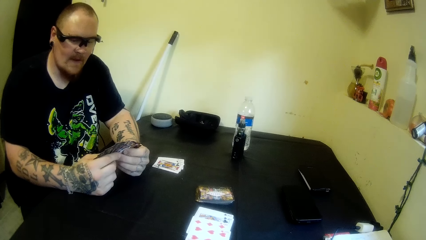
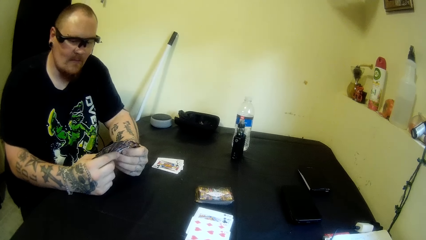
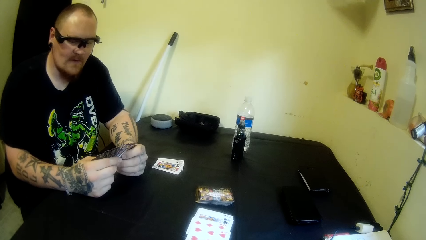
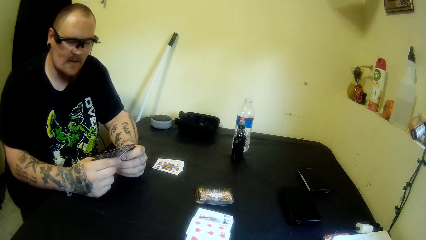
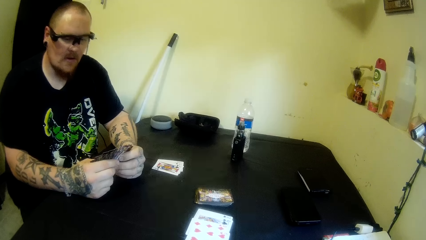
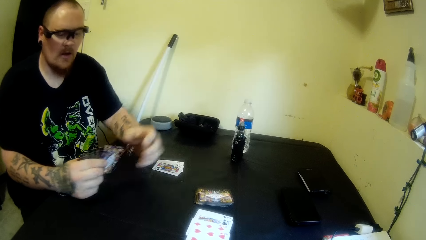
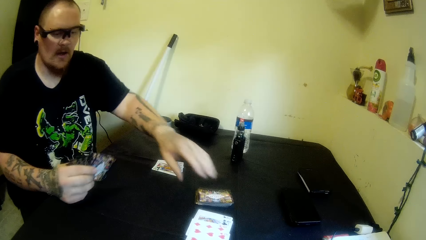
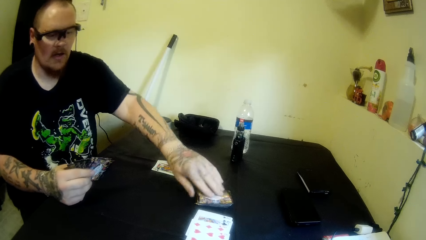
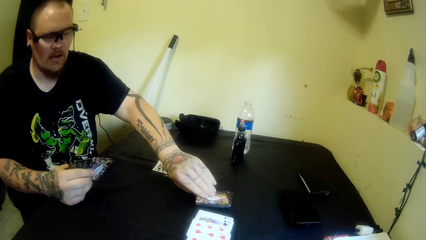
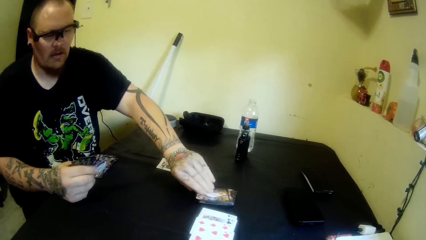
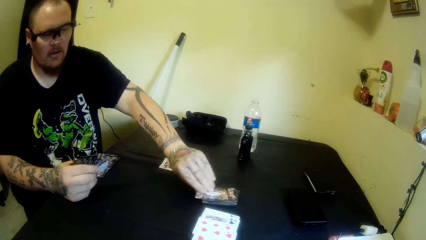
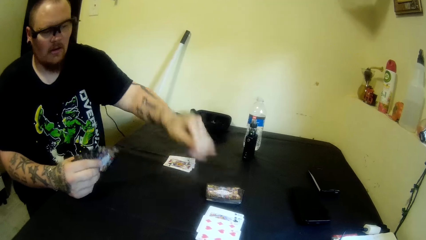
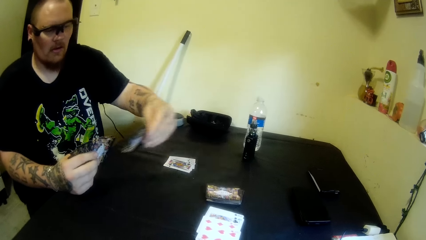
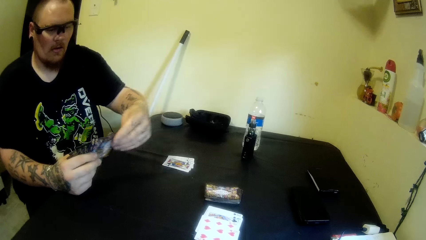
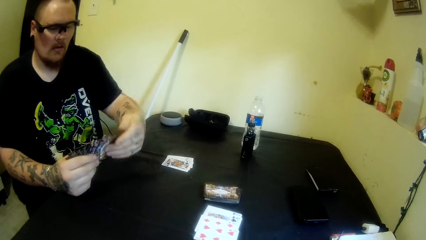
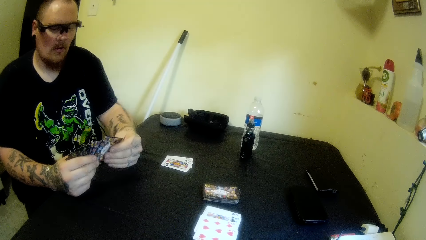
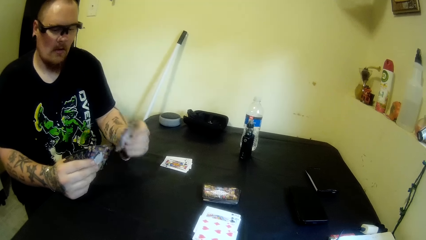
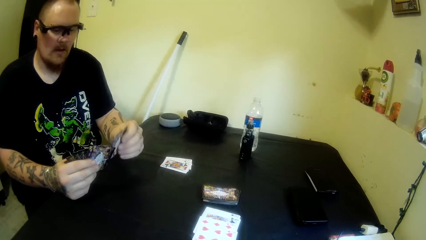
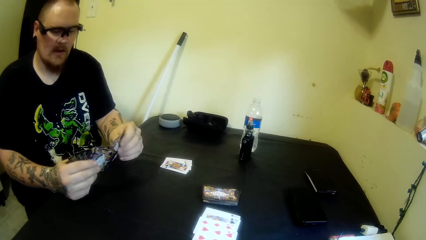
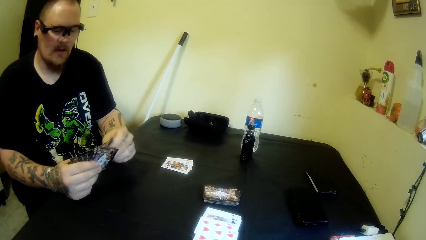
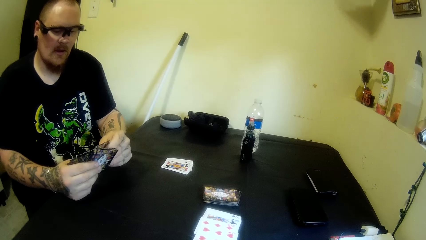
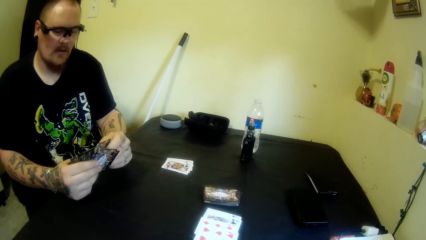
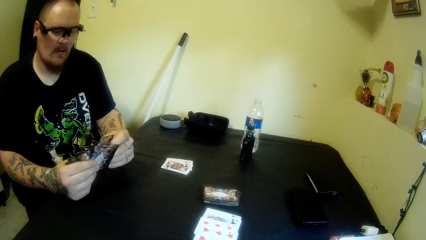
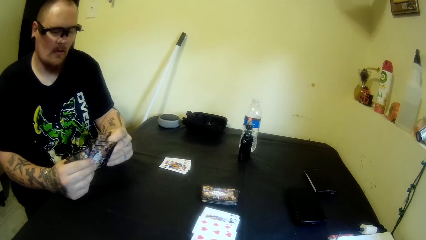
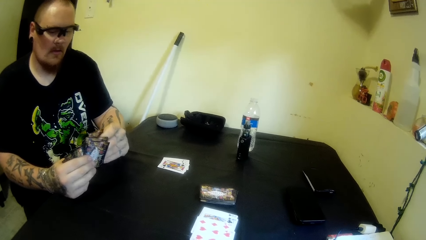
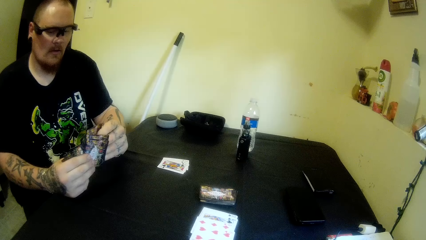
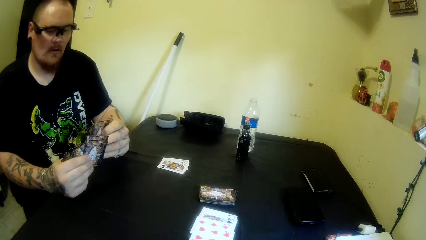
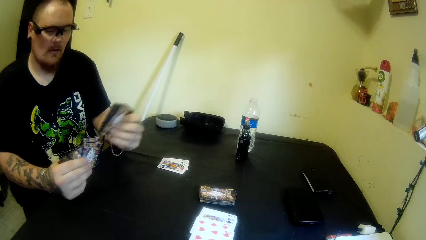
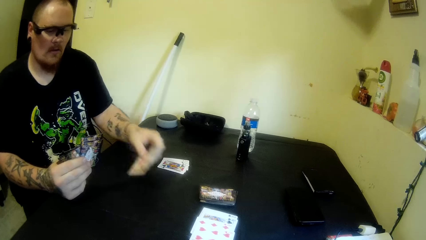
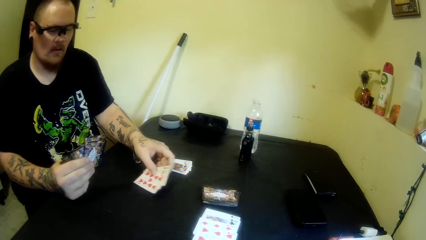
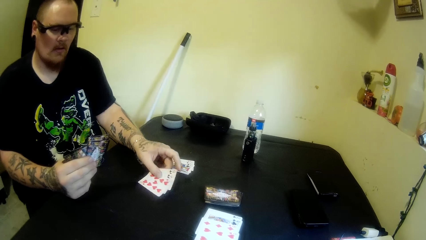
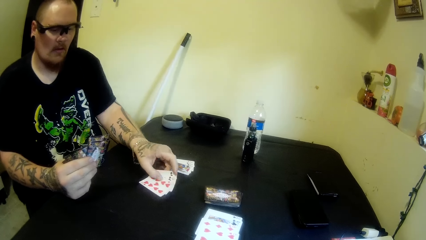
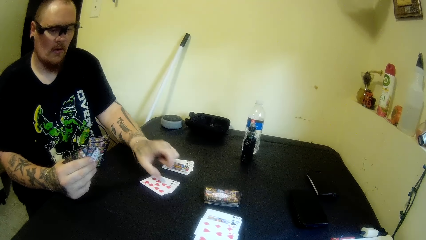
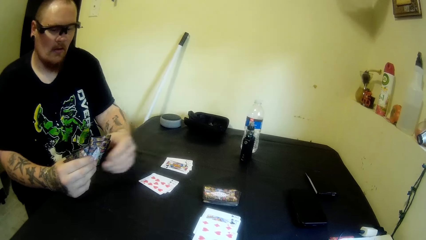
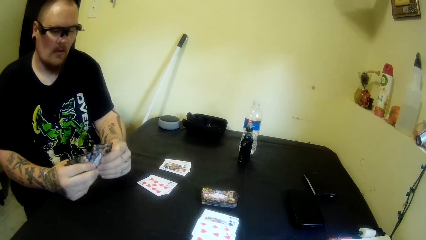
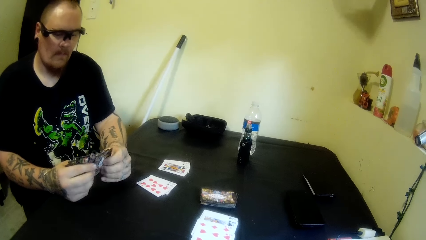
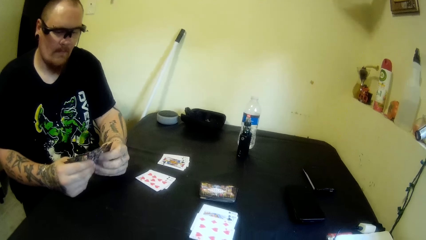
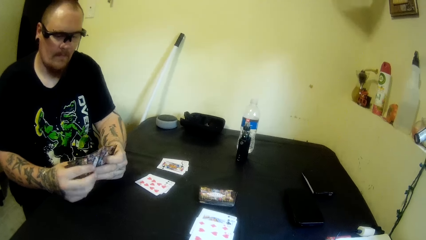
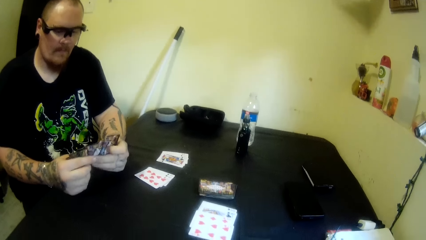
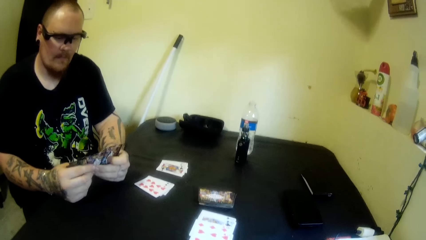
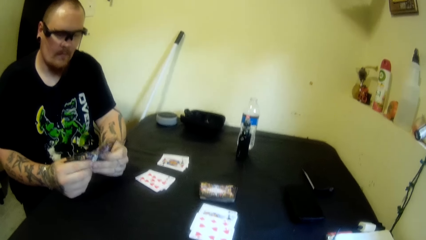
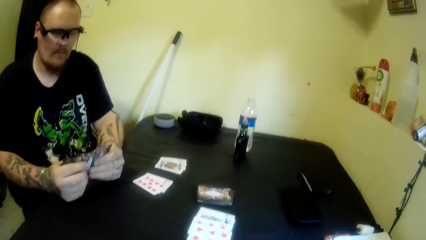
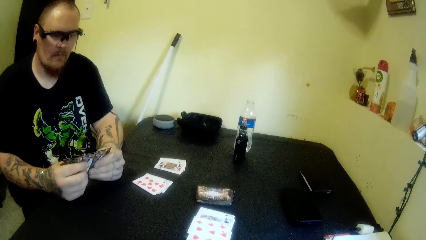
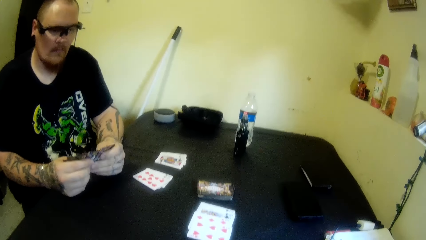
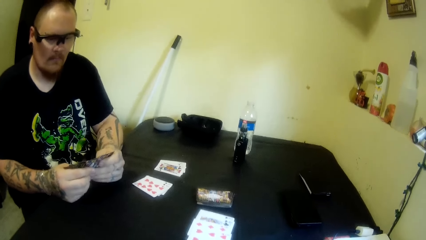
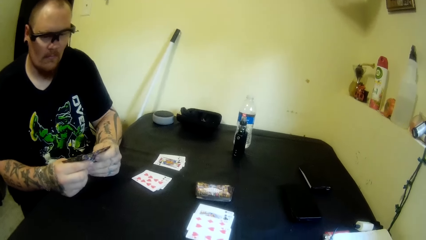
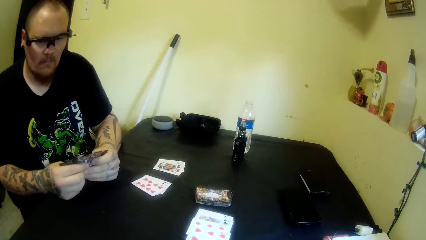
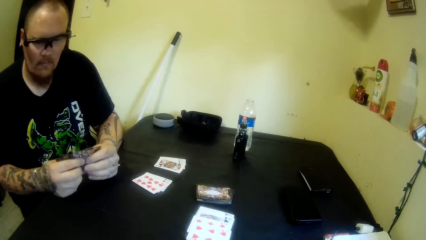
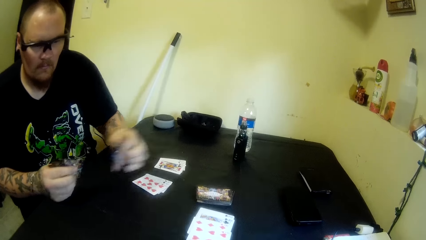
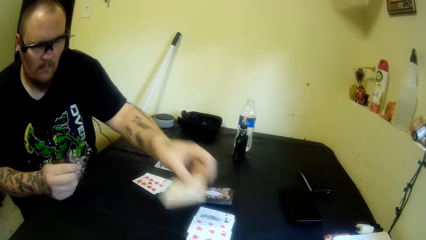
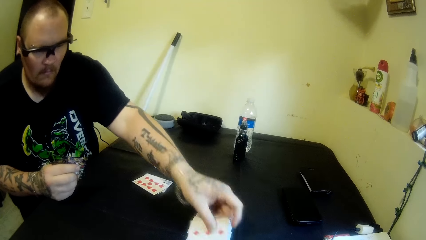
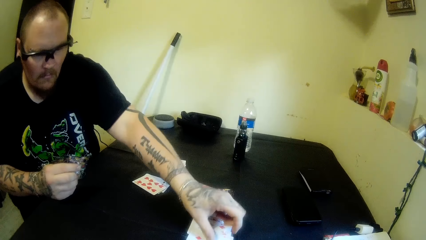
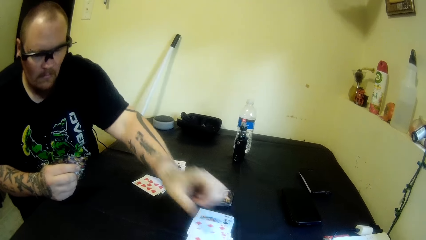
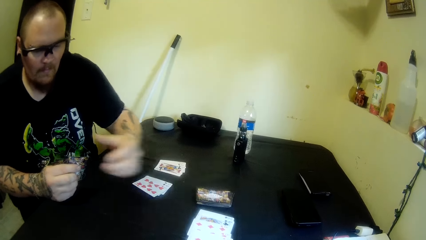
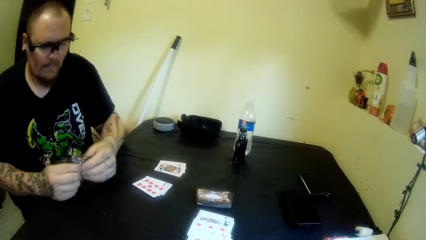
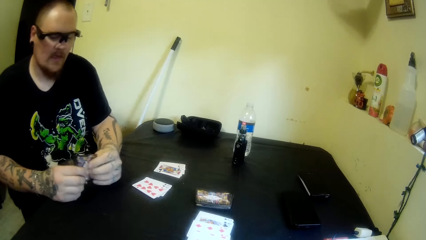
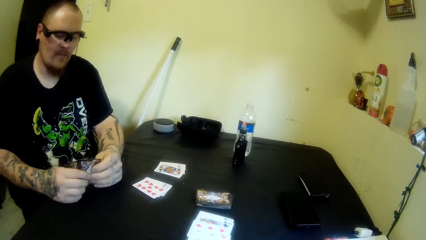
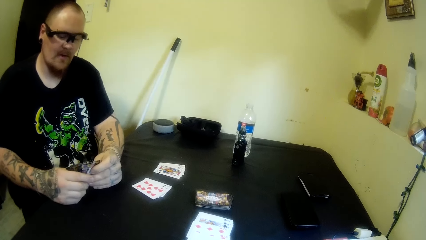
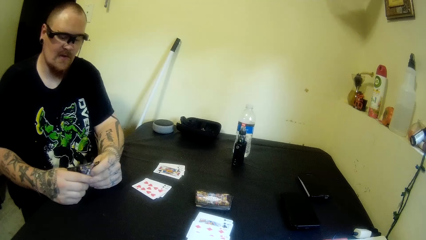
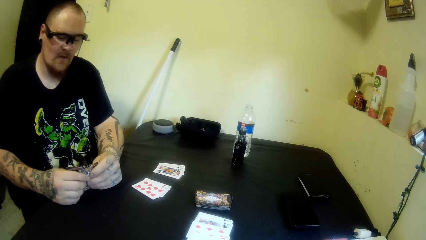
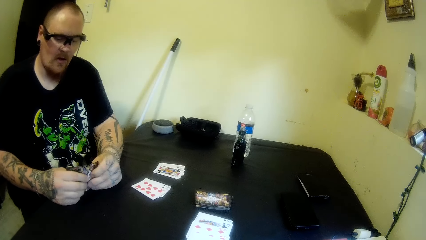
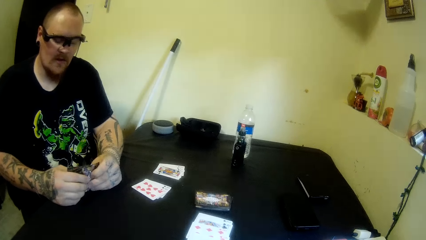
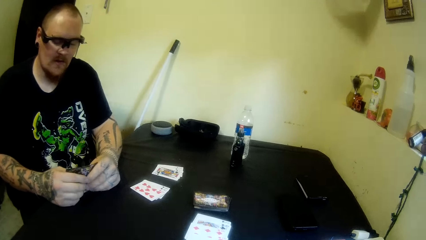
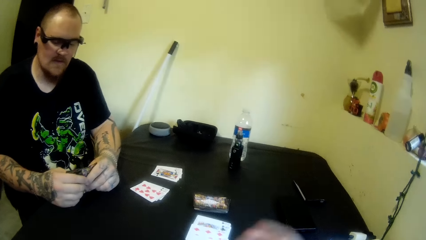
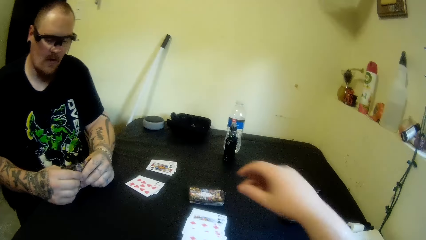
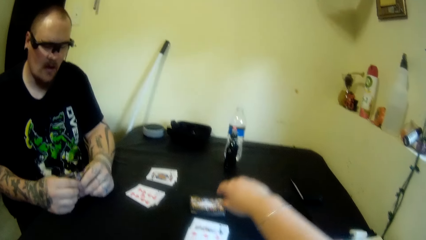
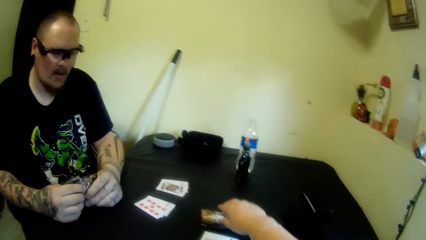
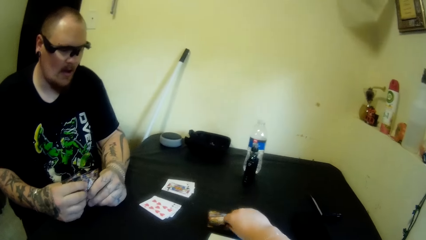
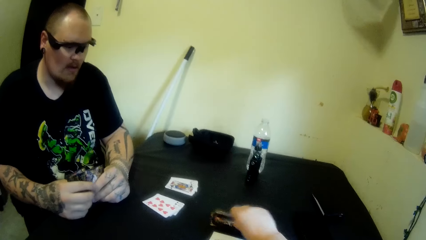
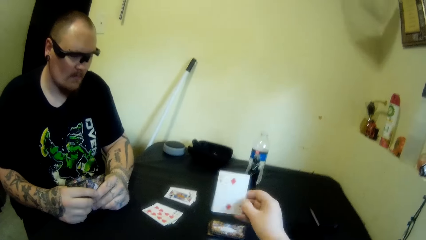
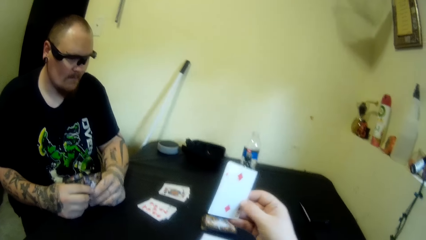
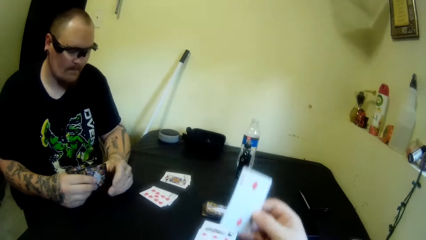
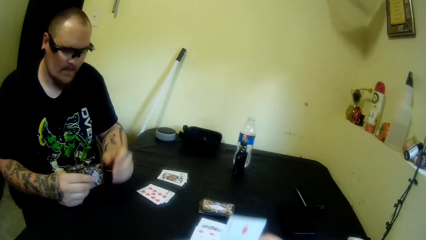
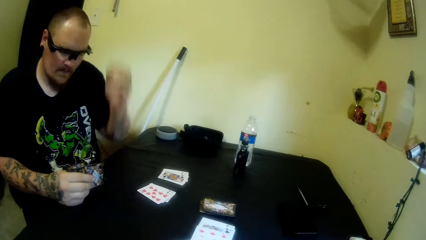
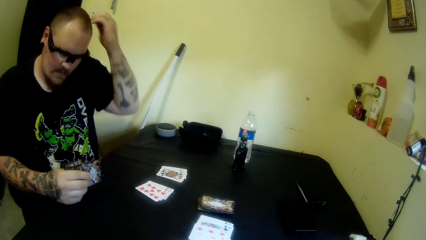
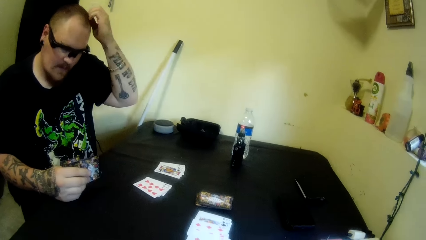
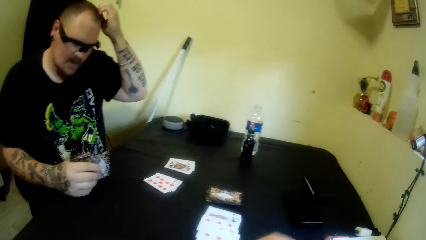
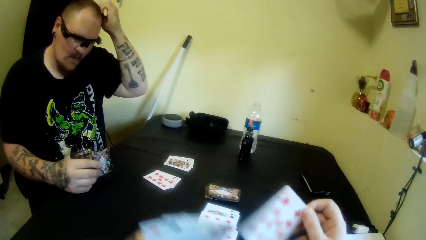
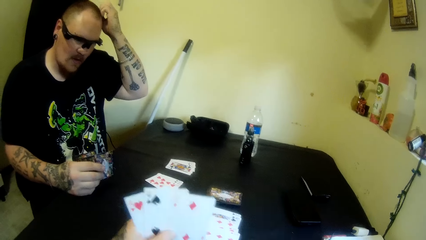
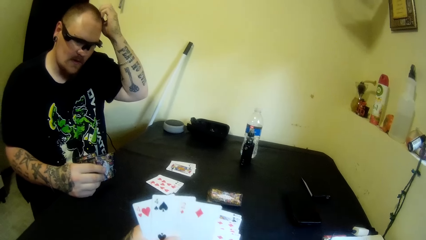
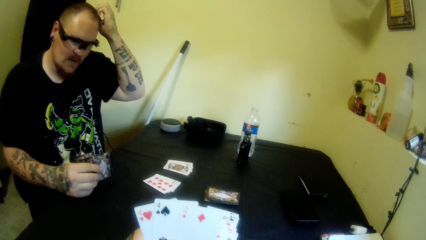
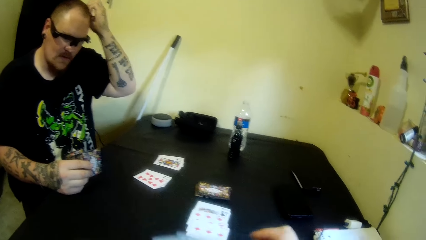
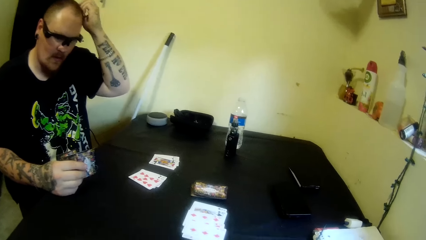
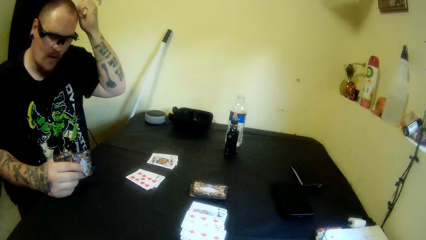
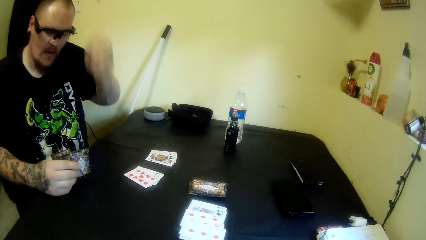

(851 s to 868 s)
A man picks a card from the table with his left hand. The man changes playing cards on the hands. The man drops some cards on the table with his left hand. The man moves the cards on the hands. The man drops a card on the table with his left hand. The camera wearer picks a card from the table with her right hand. The man scratches his head with his left hand. The camera wearer changes the playing cards on the hands.
